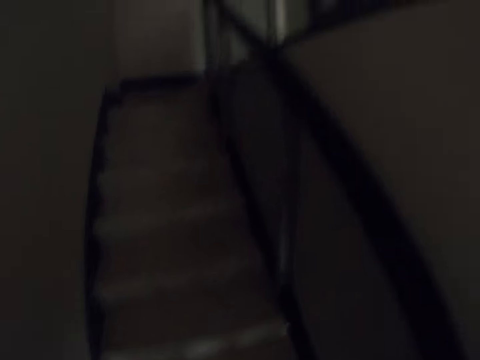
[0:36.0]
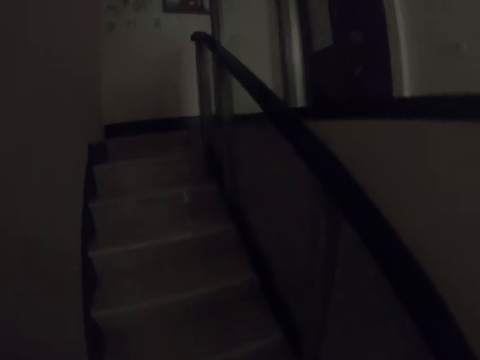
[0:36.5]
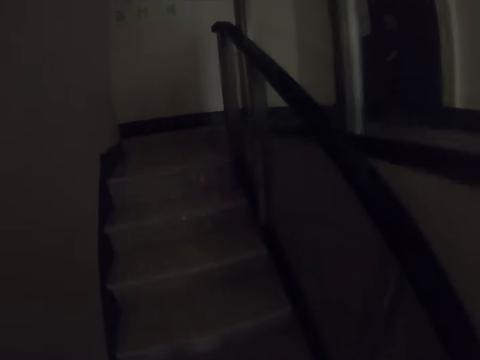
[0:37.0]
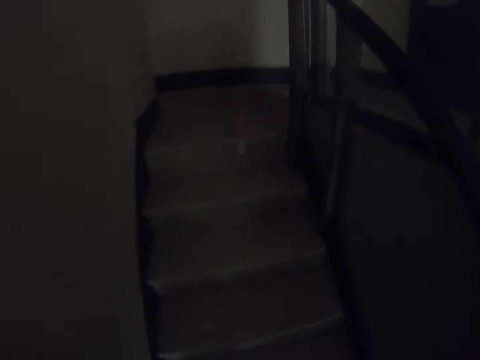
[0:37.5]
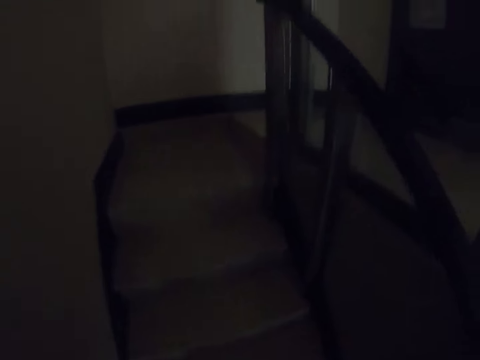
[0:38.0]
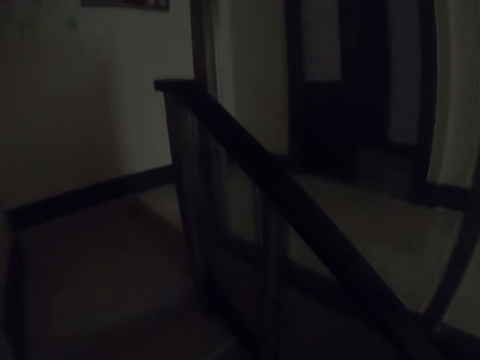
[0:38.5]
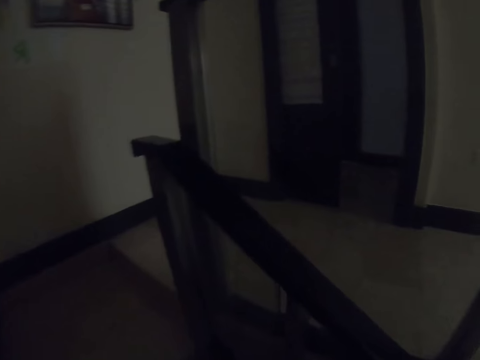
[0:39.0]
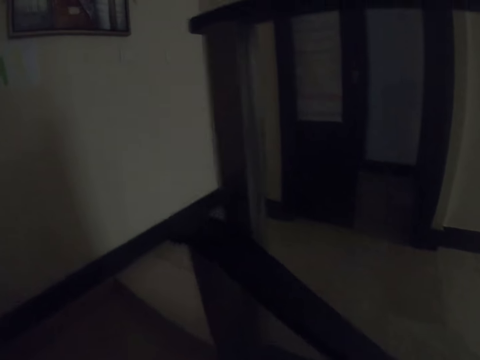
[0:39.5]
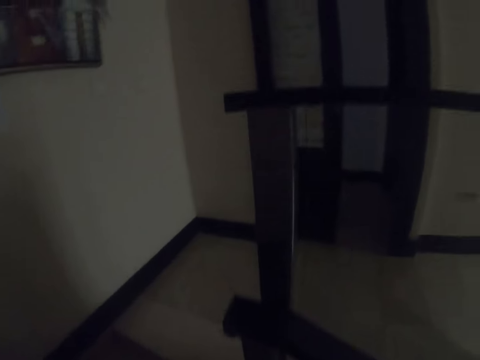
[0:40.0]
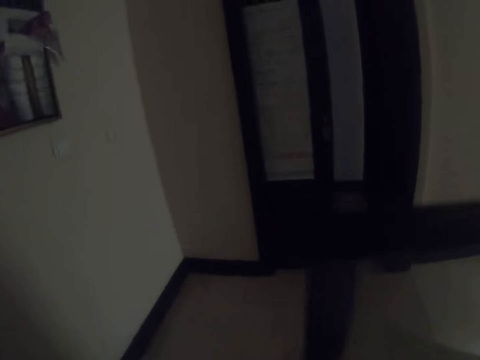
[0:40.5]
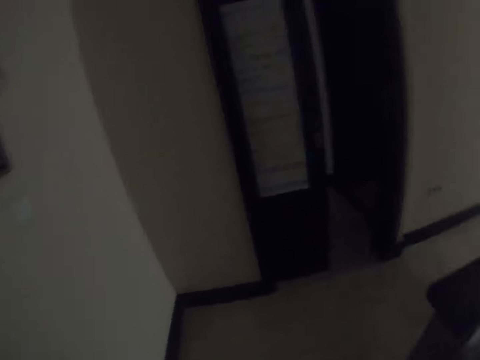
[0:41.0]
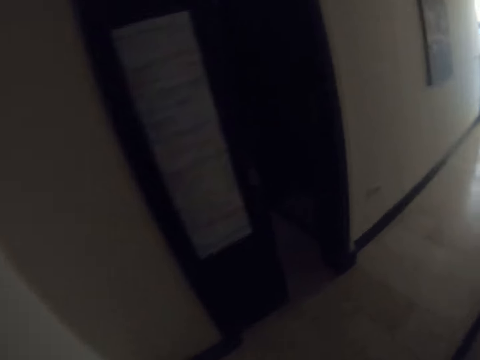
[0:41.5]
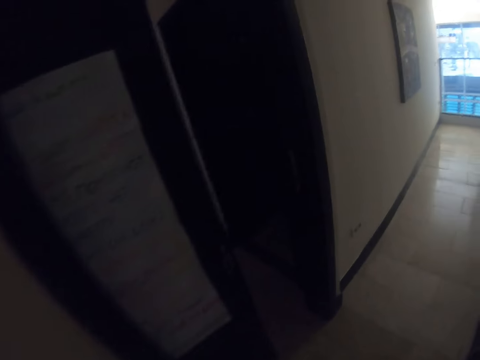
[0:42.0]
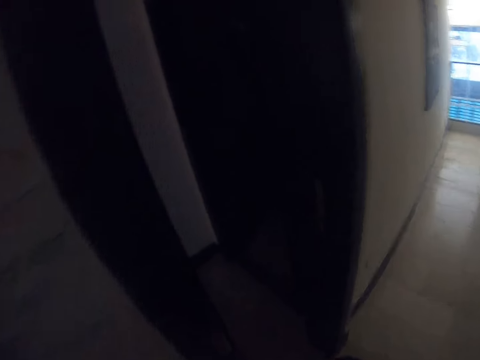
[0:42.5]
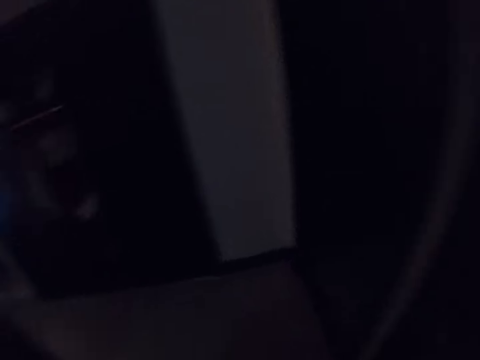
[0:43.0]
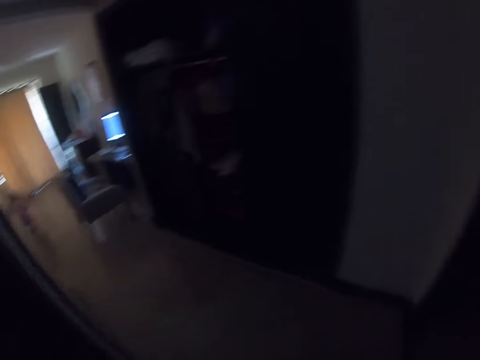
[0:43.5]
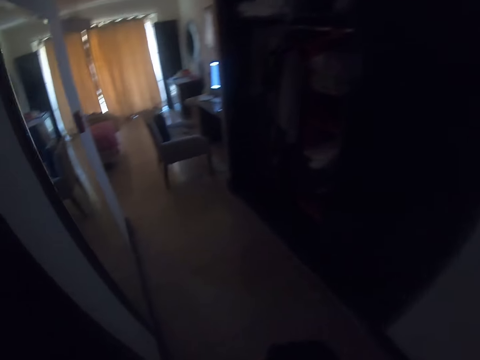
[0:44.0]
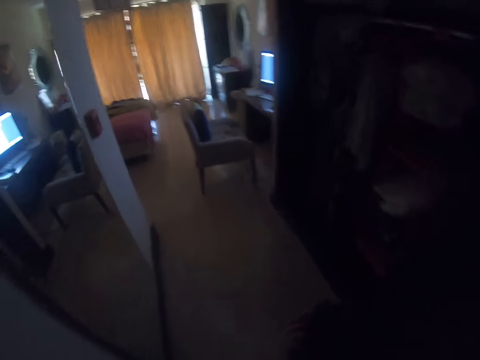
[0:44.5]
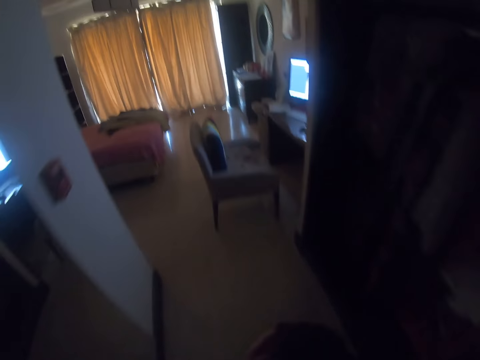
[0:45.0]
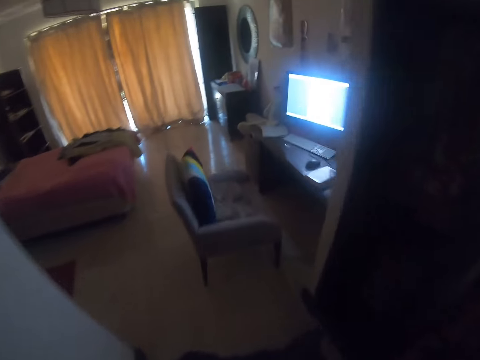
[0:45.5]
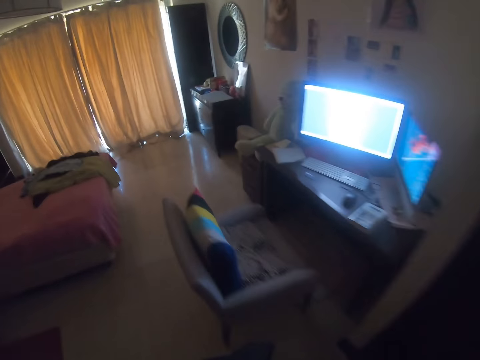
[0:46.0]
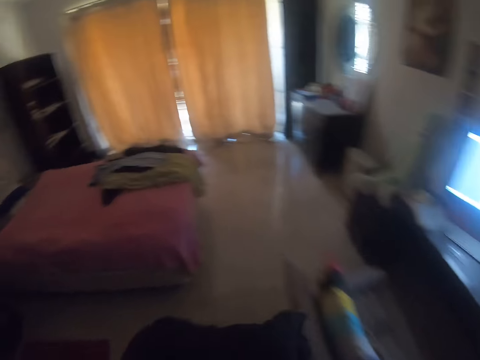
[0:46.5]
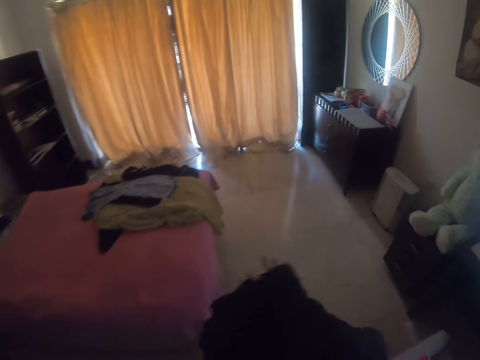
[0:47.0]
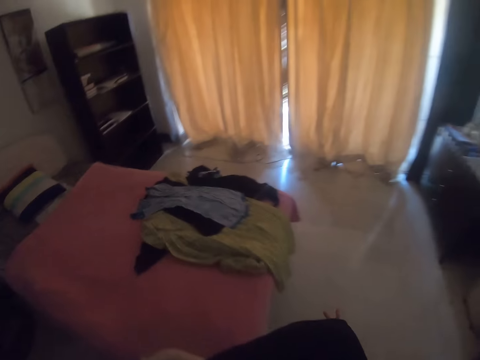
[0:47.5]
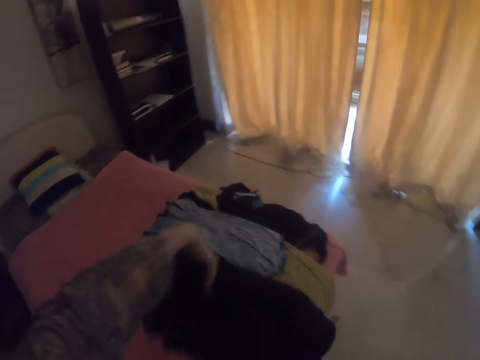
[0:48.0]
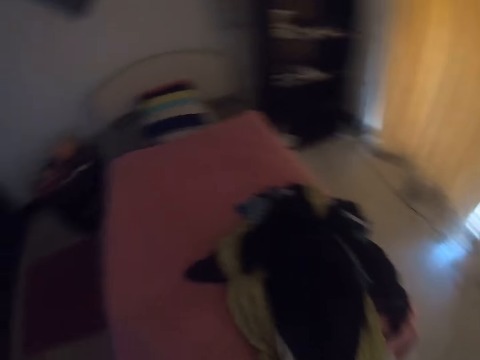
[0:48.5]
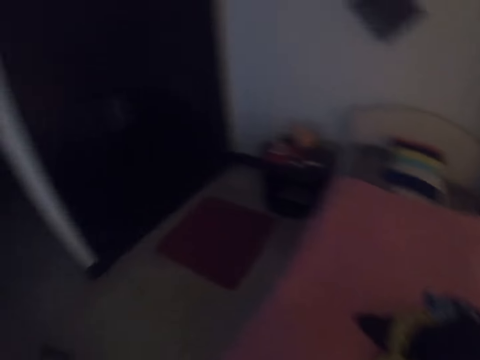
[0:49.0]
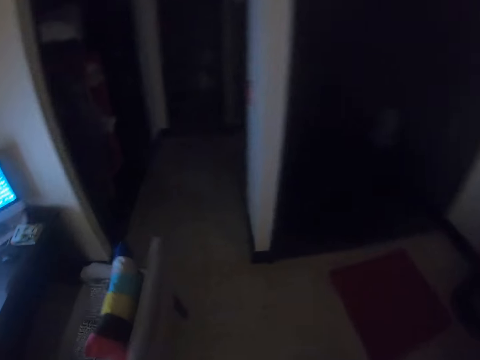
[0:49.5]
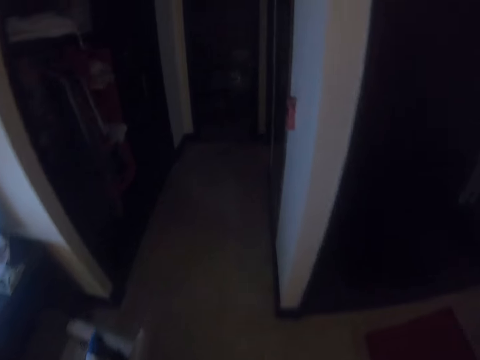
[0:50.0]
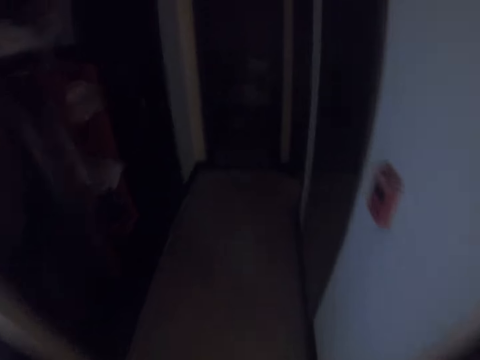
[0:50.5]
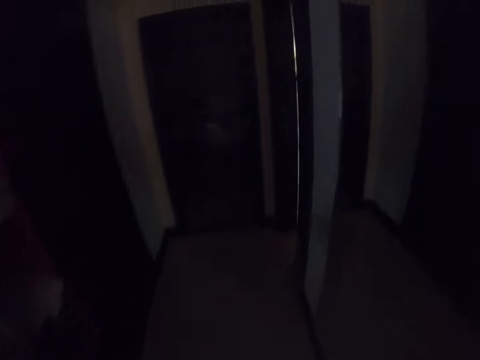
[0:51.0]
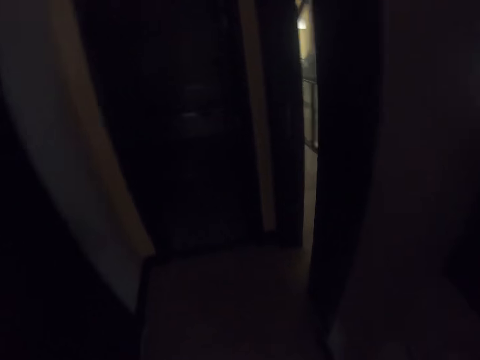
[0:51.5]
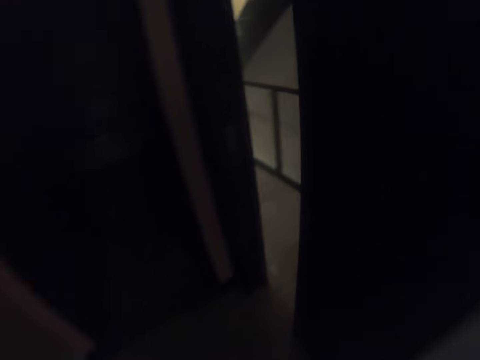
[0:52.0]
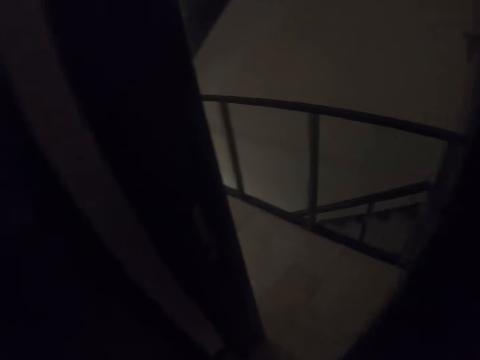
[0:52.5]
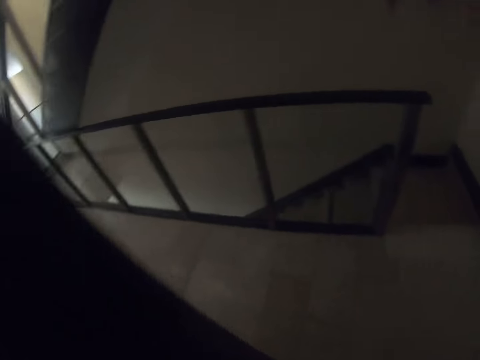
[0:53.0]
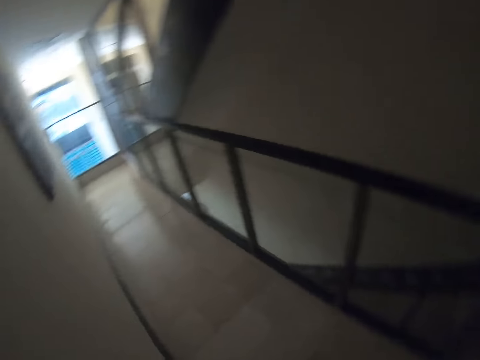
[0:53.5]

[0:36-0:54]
The camera wearer places the clothes on the bed. They walk out of a room.

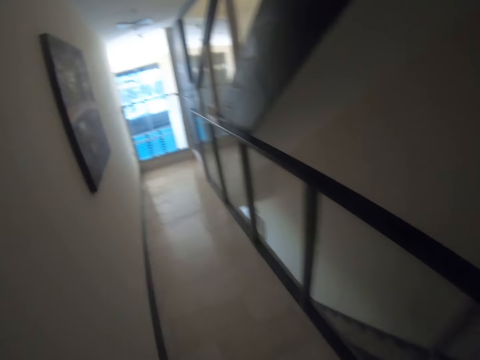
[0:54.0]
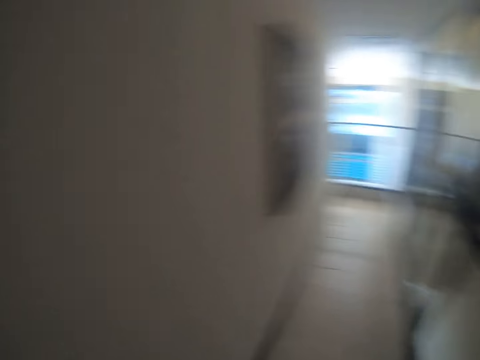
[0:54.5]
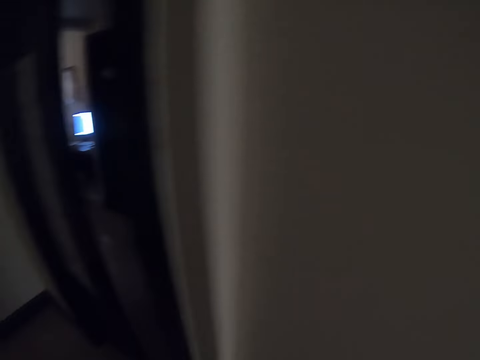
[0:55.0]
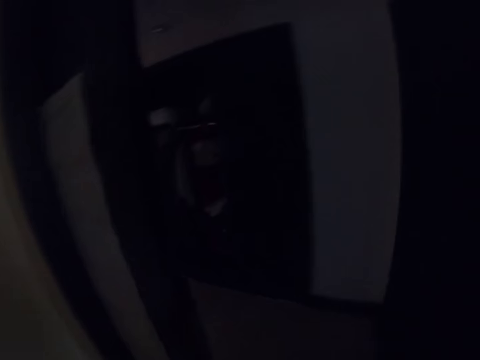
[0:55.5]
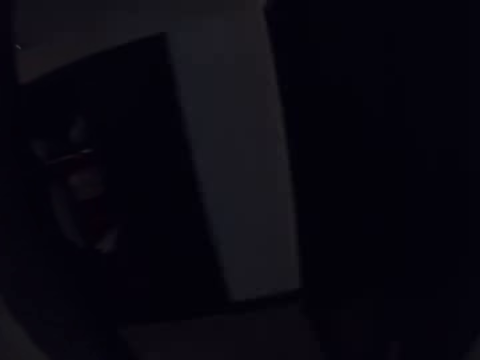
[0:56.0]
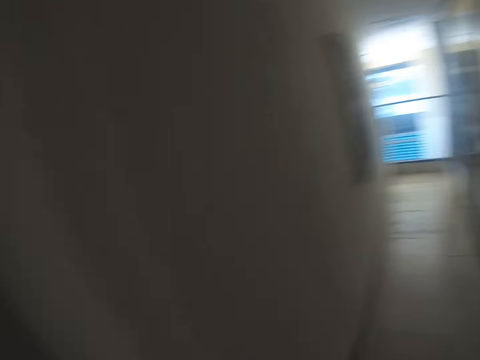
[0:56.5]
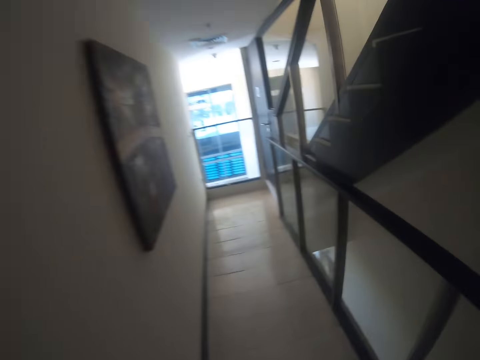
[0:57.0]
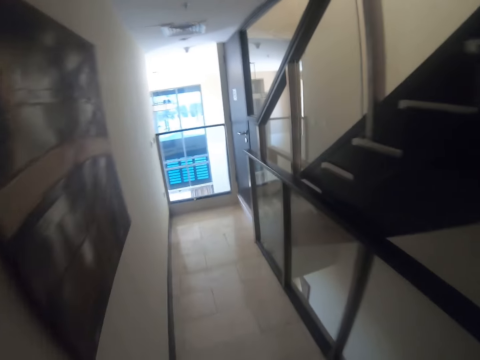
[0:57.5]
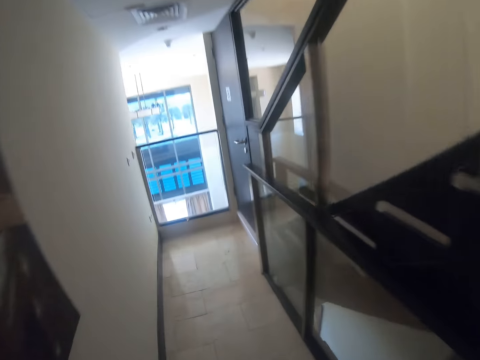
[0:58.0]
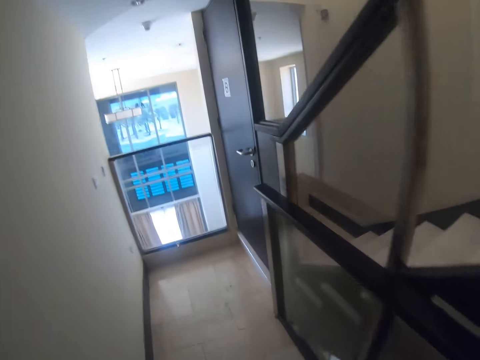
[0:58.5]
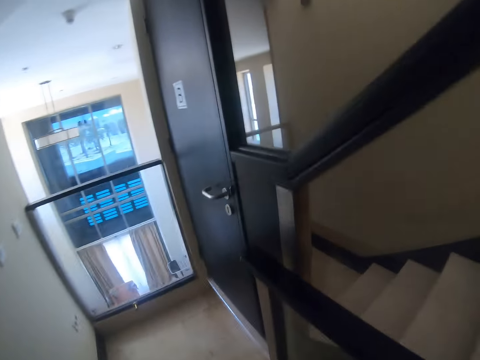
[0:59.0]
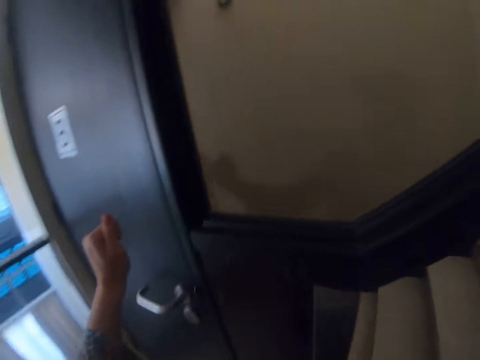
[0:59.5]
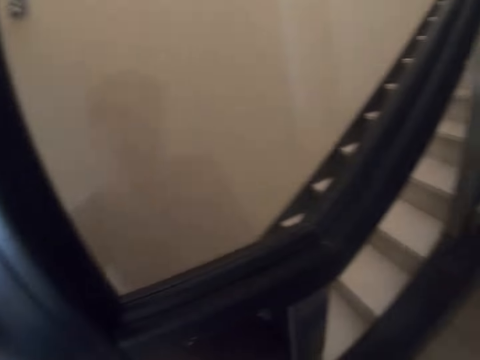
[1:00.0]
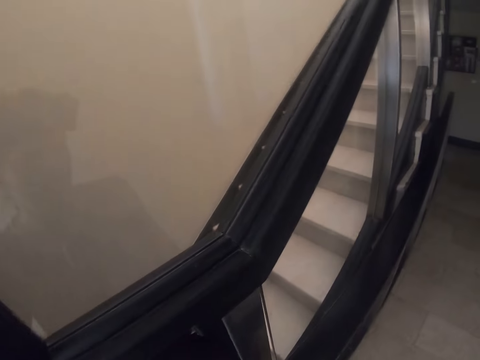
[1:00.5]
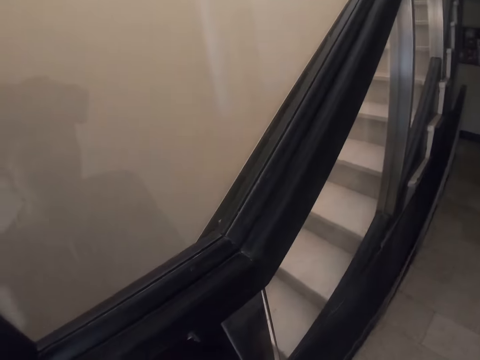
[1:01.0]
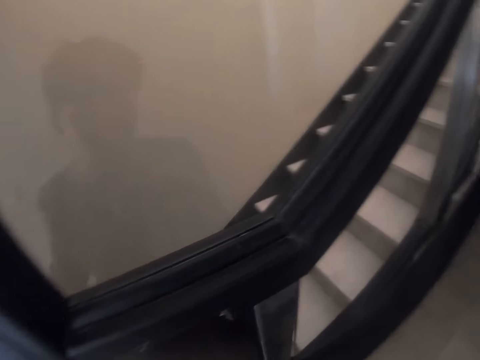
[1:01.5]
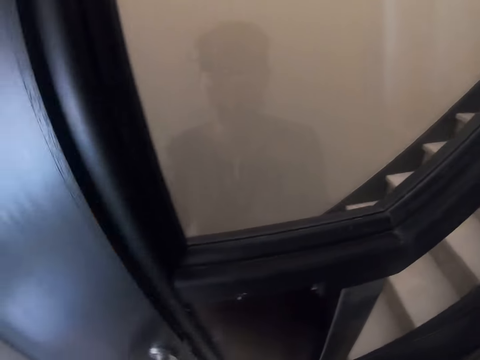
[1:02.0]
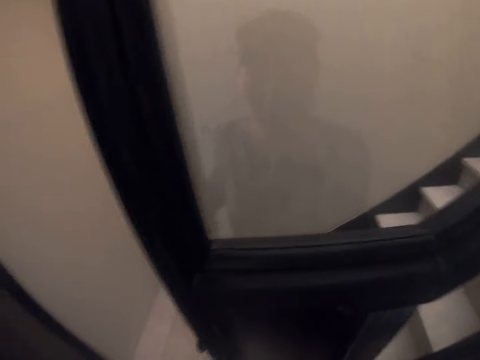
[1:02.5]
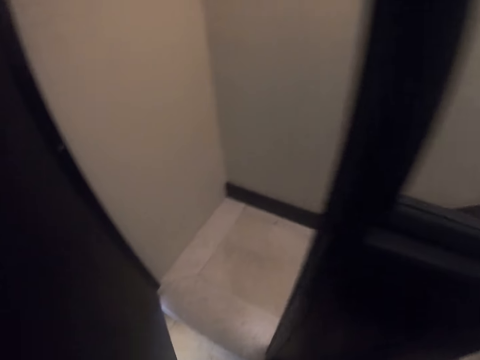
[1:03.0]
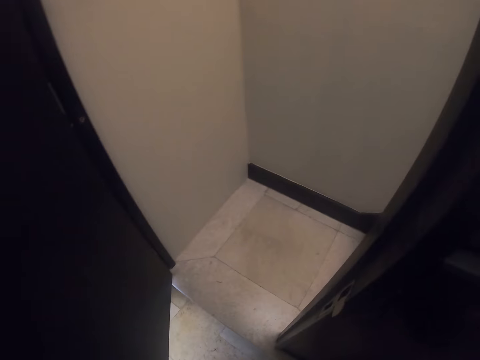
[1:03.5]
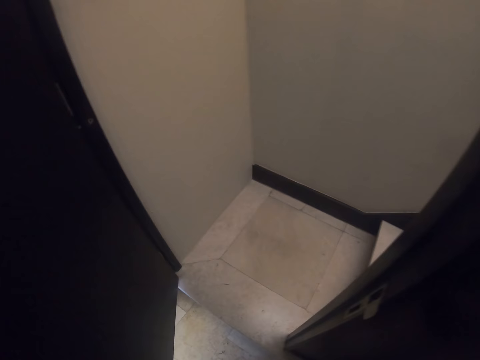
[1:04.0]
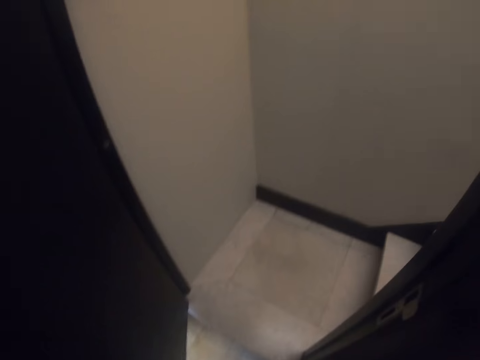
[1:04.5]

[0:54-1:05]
The camera wearer knocks on a door. They open the door. They converse with a woman. The woman converses with the camera wearer.
